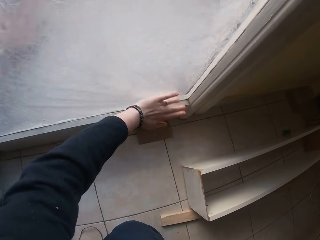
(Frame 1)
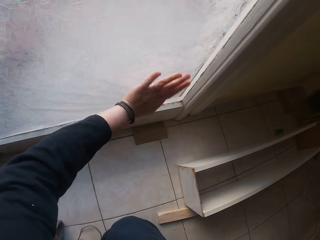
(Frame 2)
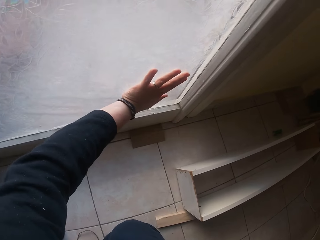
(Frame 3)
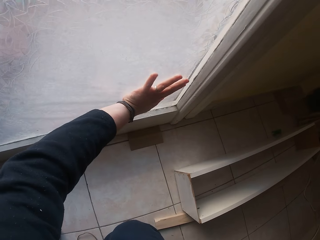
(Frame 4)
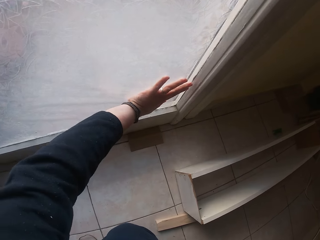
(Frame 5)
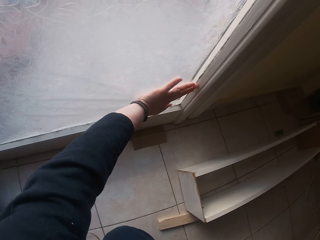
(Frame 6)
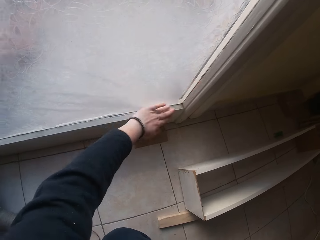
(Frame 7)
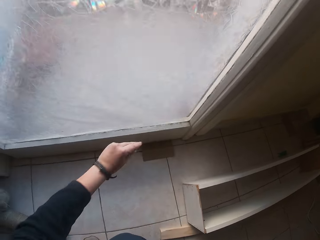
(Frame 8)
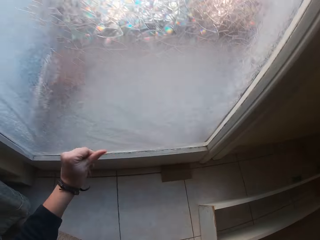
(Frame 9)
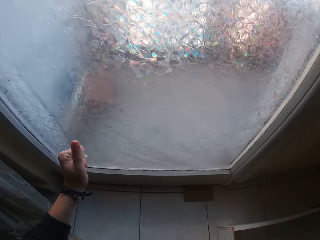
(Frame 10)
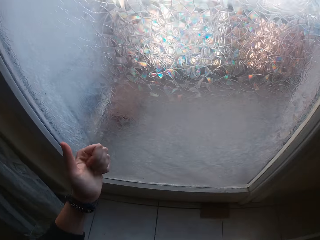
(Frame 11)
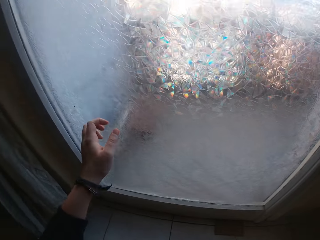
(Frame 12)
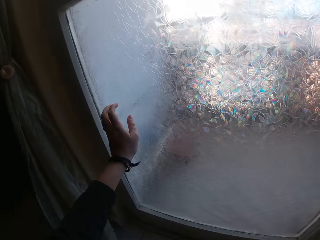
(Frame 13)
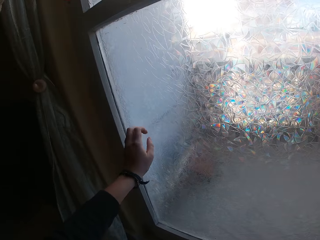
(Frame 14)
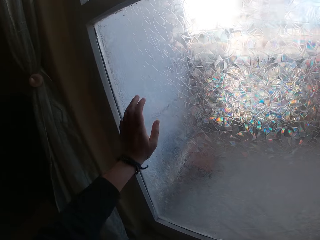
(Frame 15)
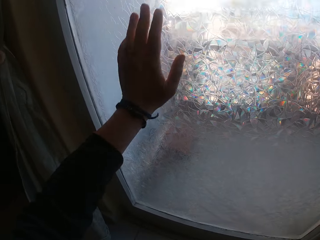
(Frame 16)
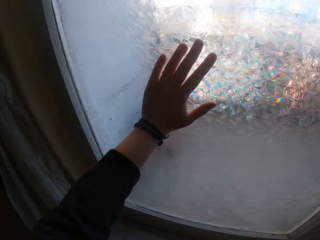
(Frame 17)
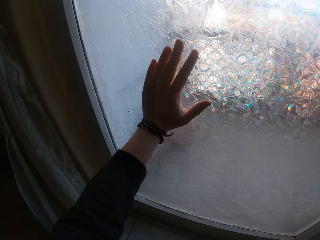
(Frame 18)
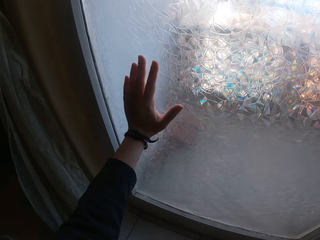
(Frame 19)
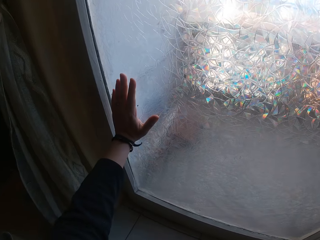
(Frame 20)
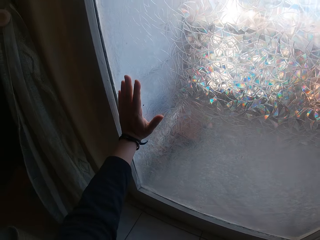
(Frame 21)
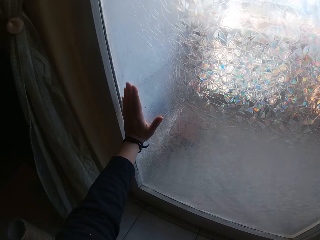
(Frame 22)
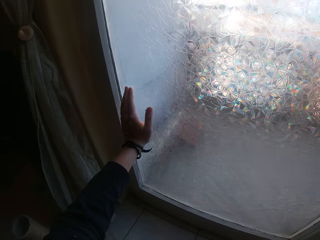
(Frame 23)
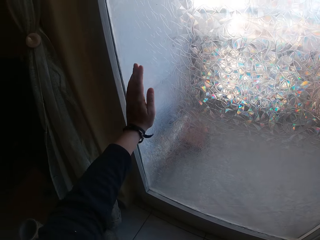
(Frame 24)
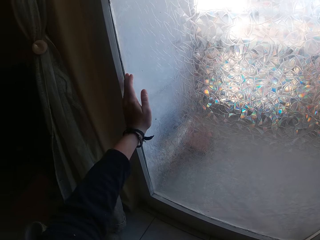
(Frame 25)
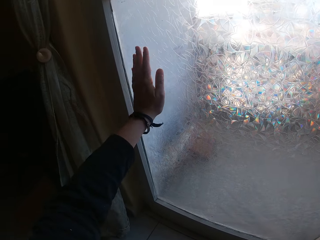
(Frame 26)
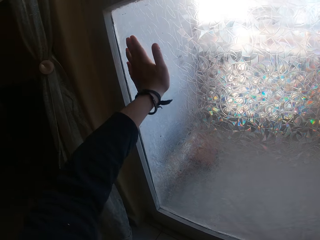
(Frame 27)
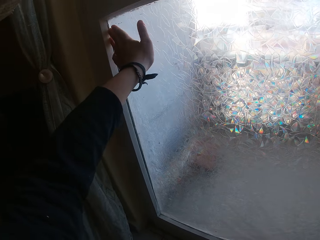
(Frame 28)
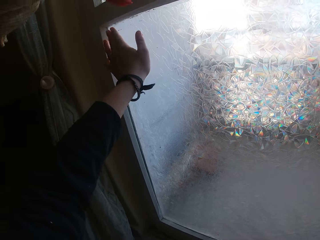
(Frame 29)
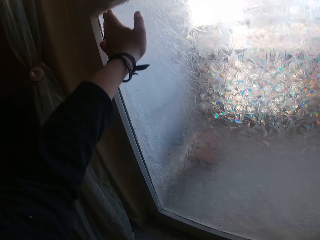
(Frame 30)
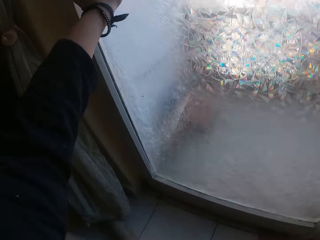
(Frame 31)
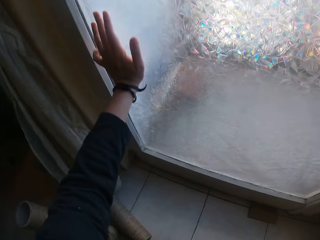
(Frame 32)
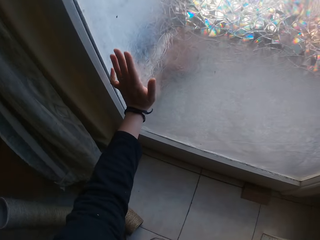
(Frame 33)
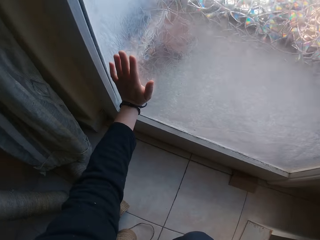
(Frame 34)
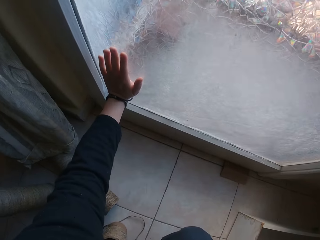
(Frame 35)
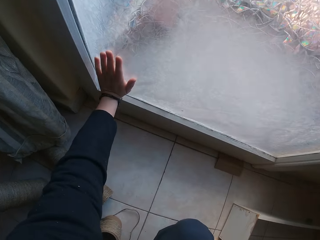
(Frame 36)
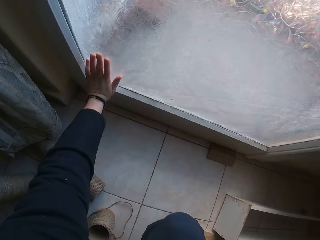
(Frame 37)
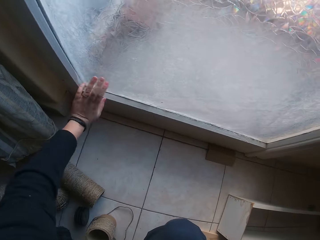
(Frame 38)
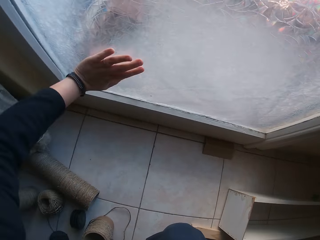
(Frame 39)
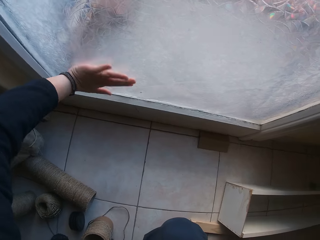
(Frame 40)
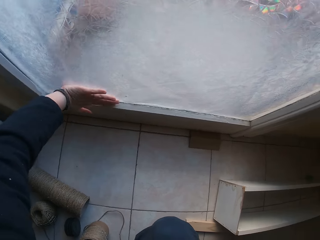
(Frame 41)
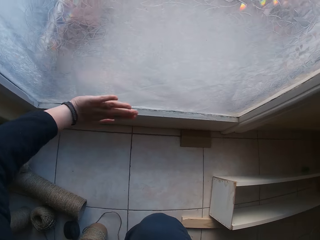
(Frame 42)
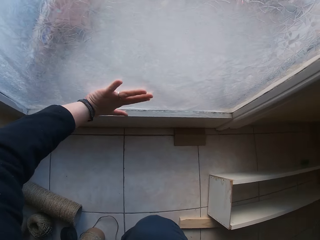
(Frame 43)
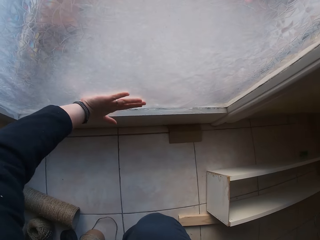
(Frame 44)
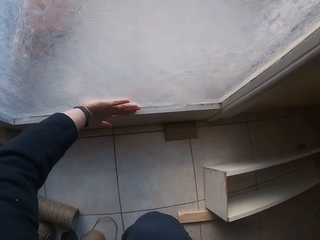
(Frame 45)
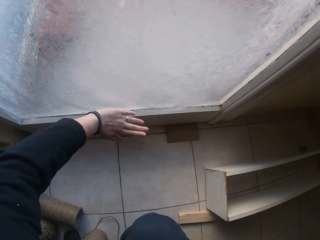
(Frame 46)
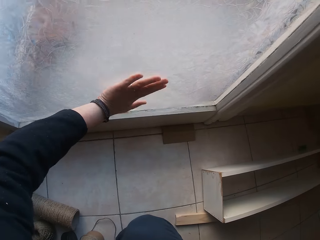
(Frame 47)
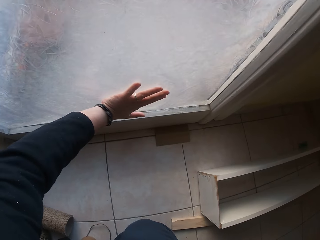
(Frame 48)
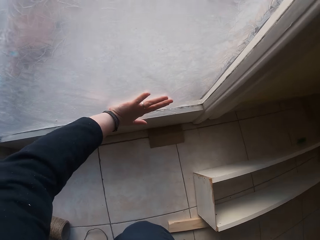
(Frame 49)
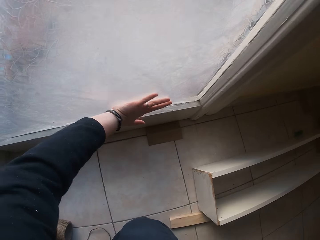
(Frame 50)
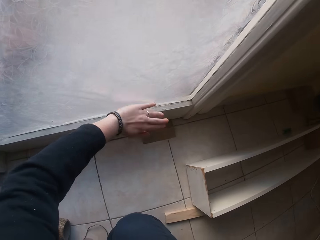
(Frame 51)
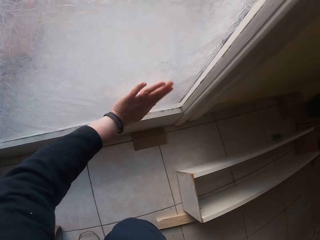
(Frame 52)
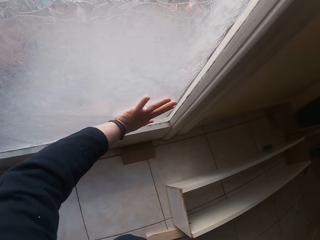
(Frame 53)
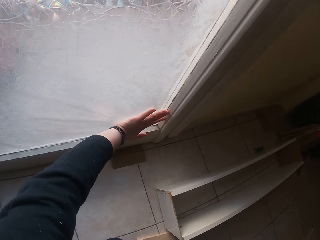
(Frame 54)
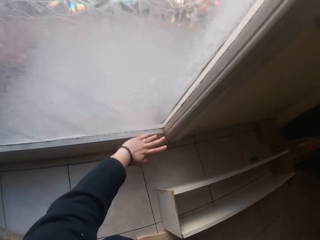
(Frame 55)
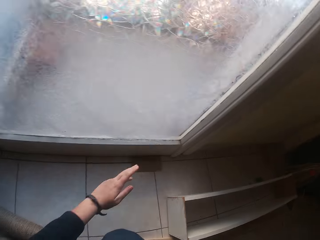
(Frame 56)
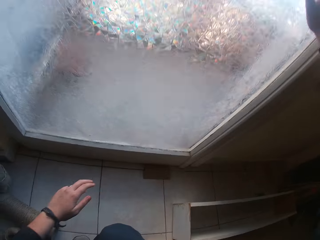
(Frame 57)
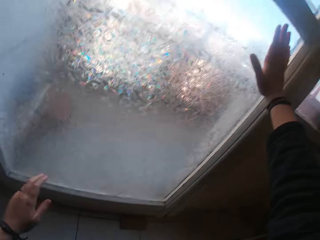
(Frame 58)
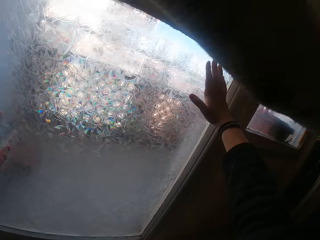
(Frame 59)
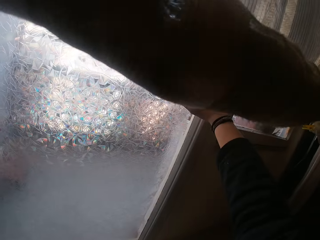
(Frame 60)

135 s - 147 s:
The camera wearer unhands the paper. They spread the paper on the window pane.

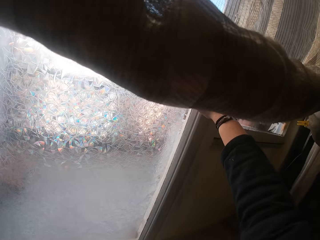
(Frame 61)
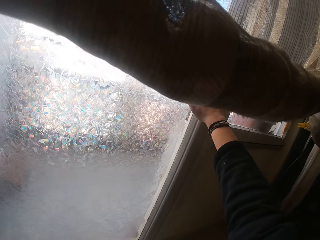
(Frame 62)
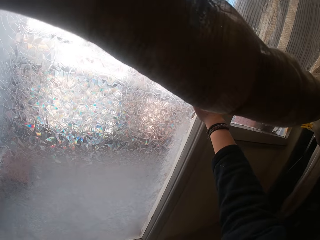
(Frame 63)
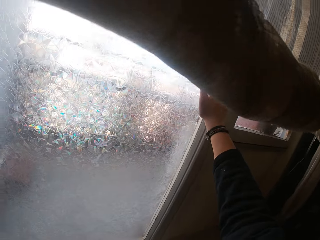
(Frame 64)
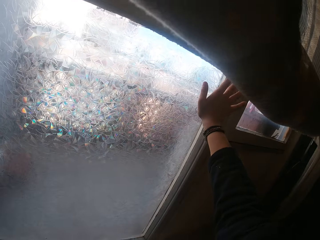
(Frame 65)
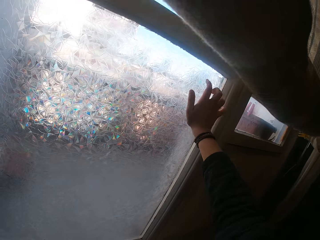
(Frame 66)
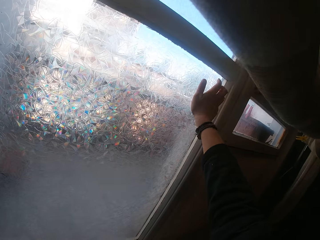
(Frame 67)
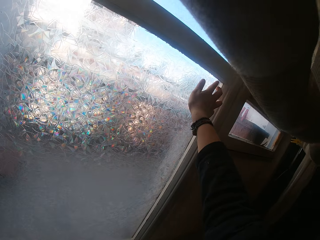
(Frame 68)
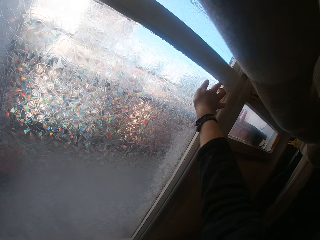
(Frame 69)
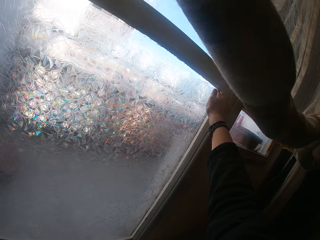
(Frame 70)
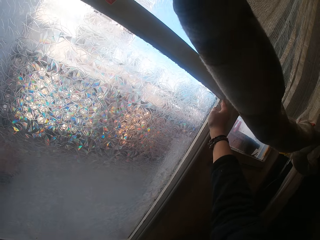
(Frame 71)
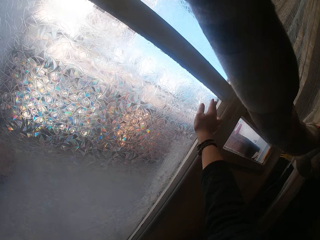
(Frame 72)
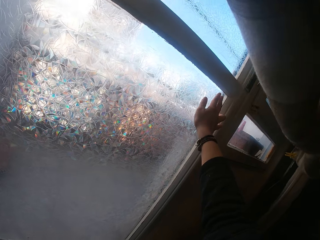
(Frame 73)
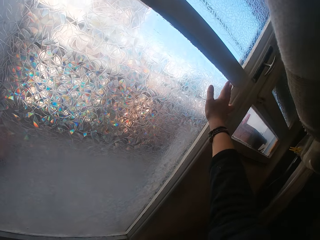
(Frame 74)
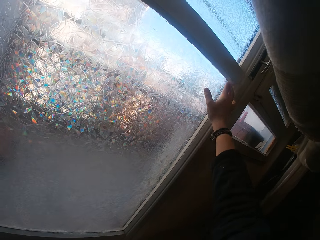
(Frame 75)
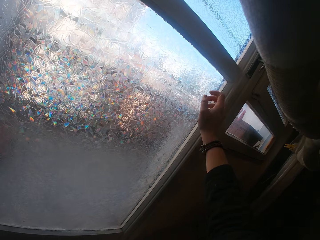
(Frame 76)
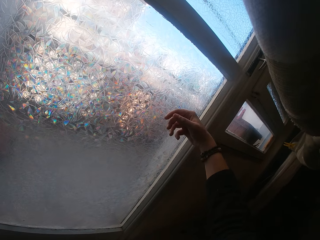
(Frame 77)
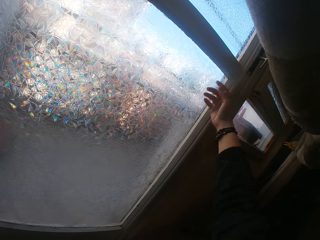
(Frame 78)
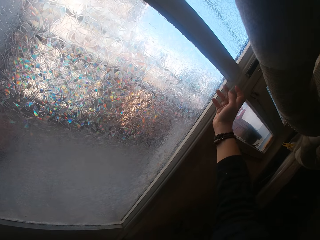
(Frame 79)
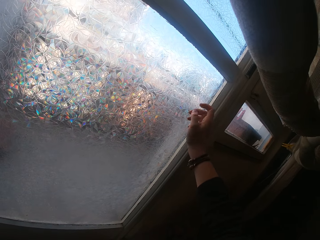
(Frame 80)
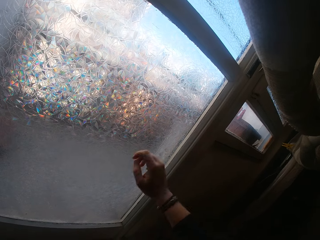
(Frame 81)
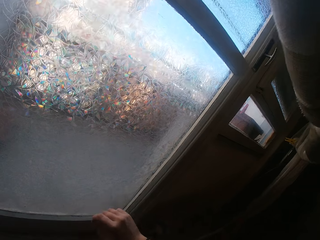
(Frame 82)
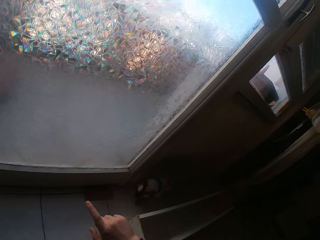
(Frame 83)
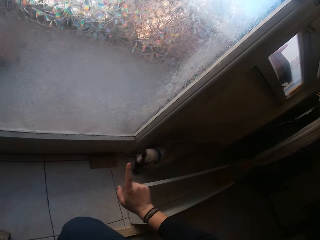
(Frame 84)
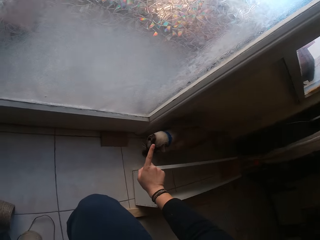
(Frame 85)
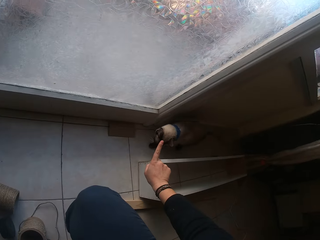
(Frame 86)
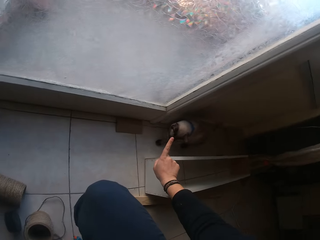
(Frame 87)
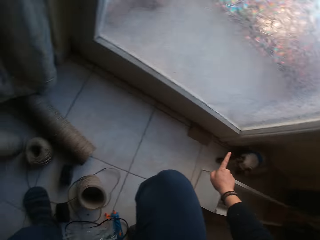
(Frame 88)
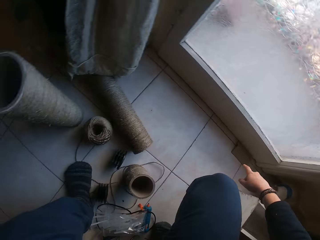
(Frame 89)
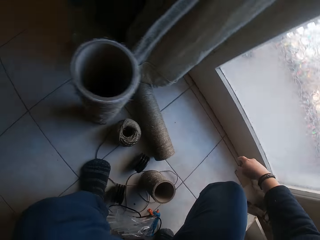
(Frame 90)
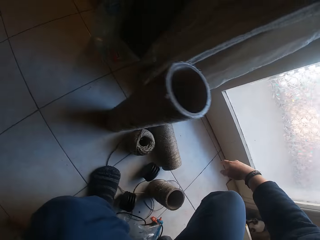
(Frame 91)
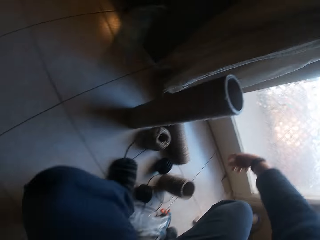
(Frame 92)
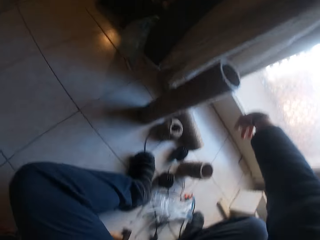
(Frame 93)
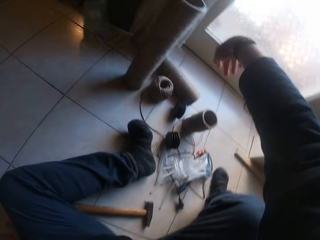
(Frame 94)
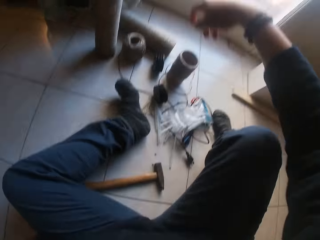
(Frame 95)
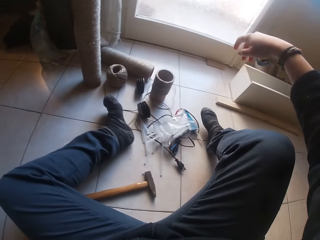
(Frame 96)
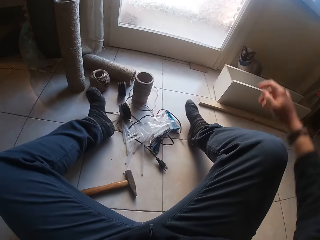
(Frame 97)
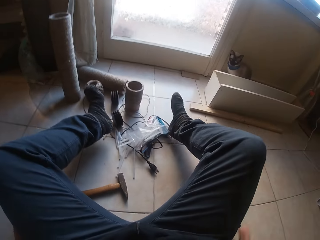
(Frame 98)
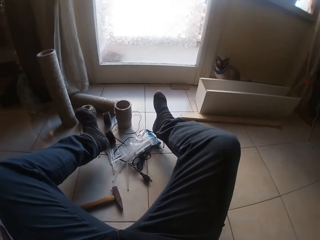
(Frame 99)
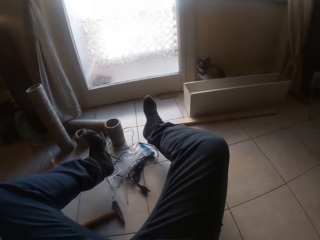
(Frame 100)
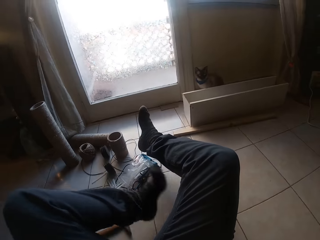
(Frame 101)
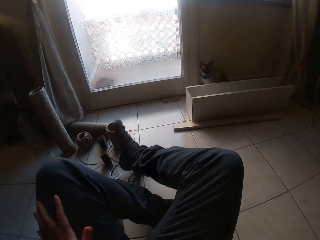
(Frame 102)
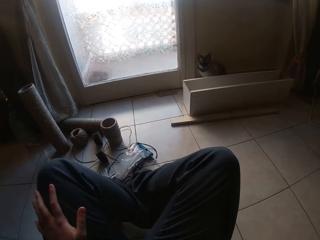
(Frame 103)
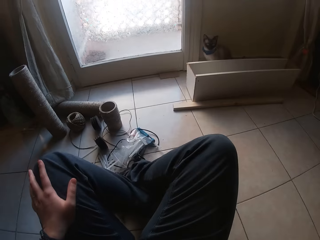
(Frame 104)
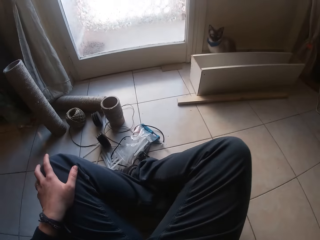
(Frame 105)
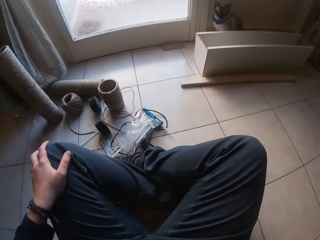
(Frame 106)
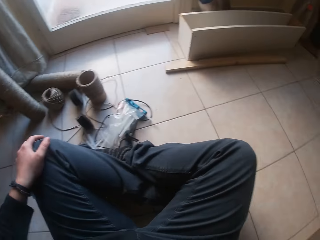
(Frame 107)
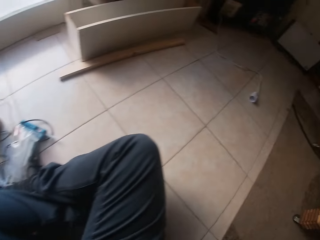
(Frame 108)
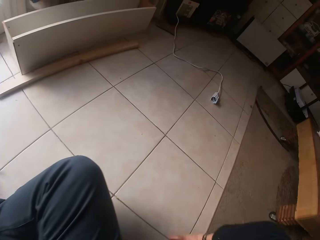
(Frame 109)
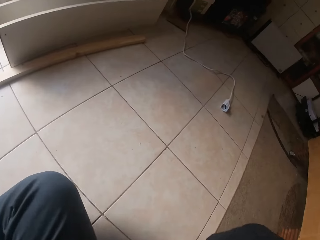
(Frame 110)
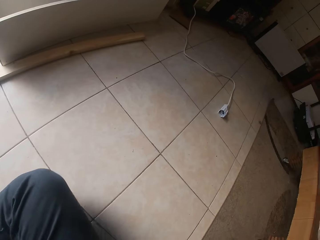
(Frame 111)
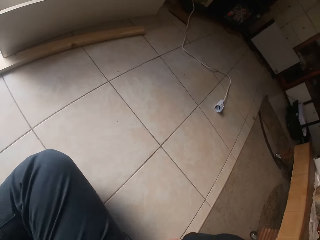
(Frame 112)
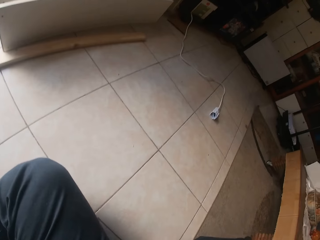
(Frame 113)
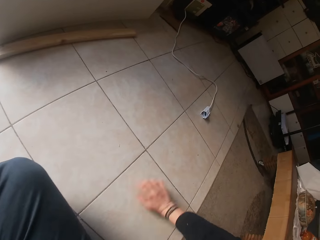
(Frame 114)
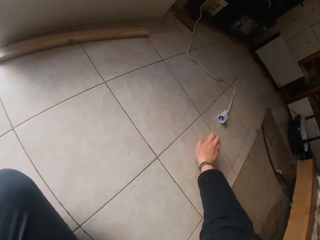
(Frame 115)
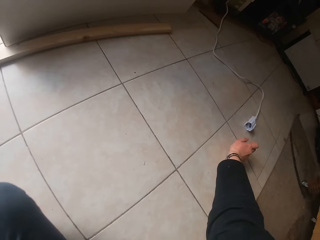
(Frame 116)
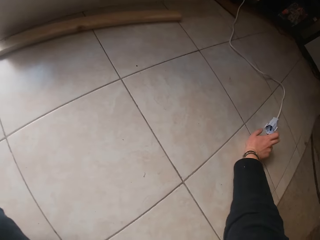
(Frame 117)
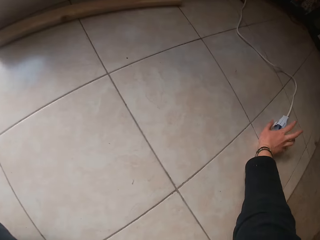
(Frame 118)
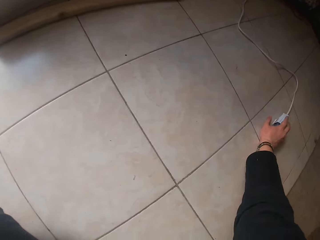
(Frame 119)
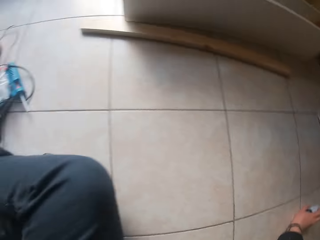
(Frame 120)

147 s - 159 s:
The camera wearer interacts with the cat. They touch the cat. They sit on the floor and fold their legs.
